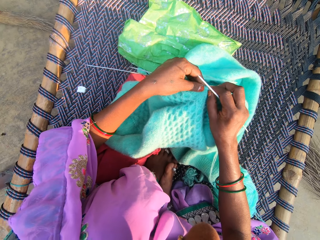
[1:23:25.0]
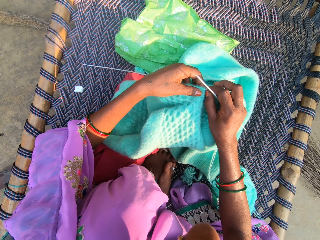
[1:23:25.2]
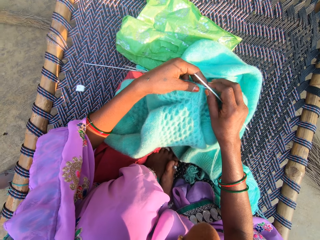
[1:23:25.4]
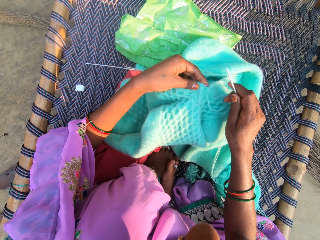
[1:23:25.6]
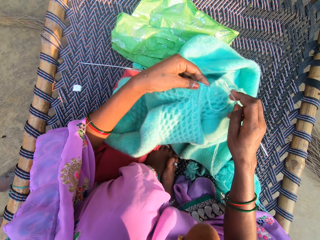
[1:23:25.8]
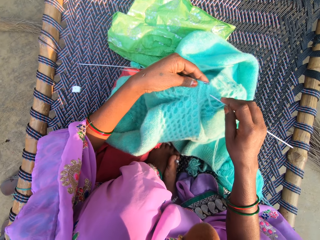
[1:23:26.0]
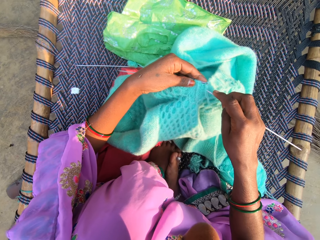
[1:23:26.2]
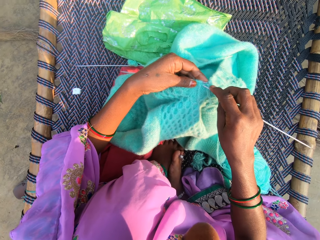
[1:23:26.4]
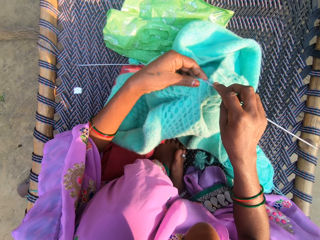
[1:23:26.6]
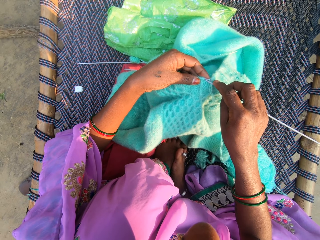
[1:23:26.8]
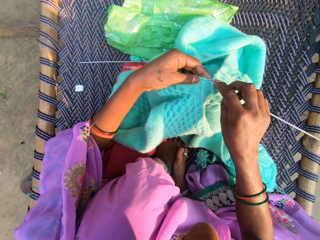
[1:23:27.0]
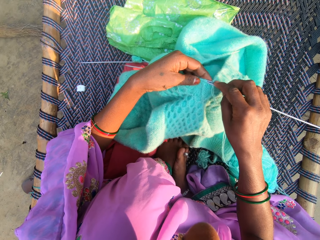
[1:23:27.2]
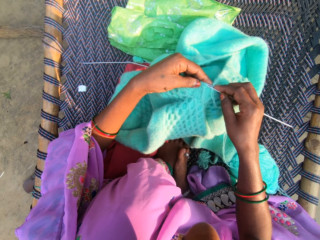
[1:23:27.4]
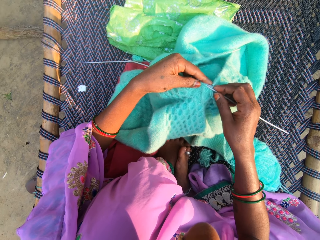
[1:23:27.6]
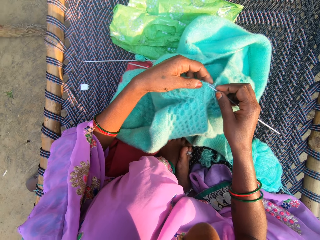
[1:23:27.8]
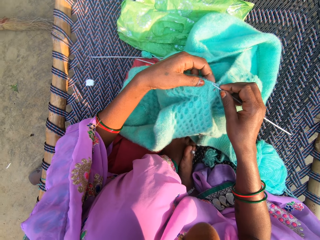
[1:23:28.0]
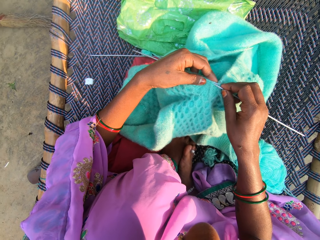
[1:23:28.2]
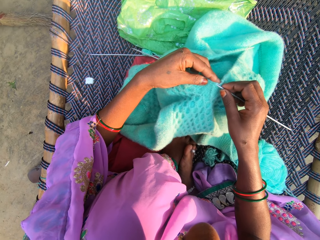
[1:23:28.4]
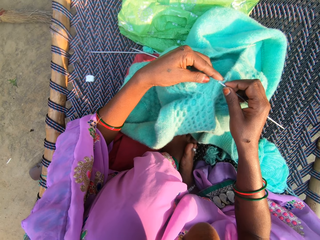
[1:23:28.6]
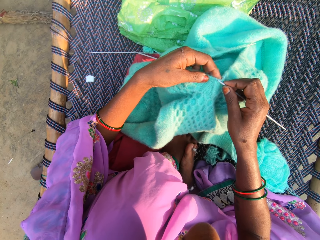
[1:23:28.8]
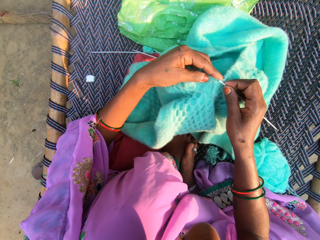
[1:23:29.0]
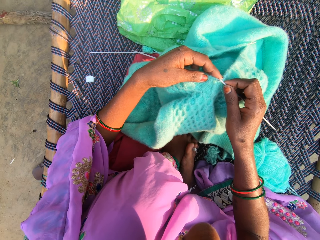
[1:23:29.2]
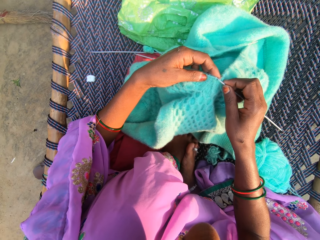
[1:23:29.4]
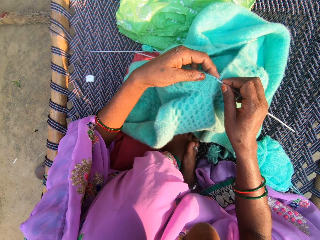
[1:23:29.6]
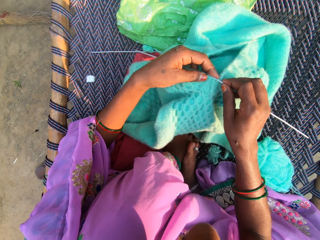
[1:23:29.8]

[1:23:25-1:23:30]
The camera wearer adjusts the yarn. They knit with the yarn and double sided needles.

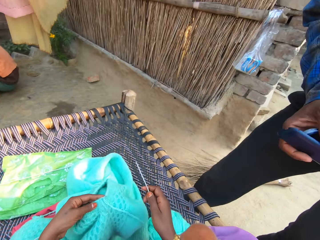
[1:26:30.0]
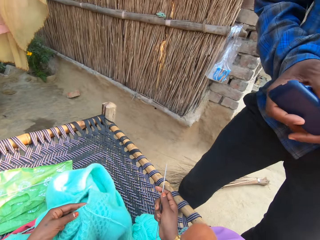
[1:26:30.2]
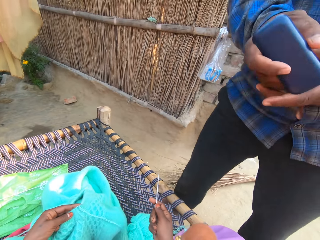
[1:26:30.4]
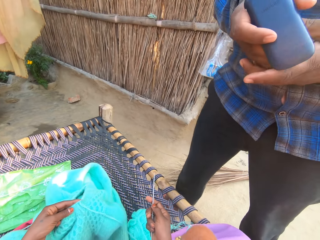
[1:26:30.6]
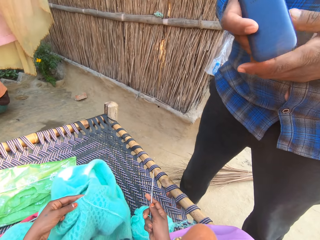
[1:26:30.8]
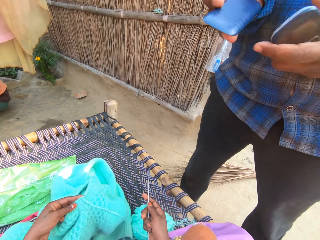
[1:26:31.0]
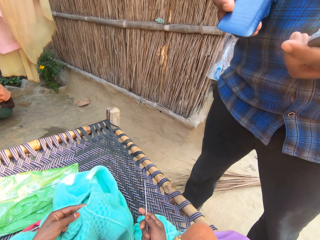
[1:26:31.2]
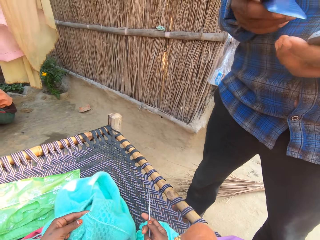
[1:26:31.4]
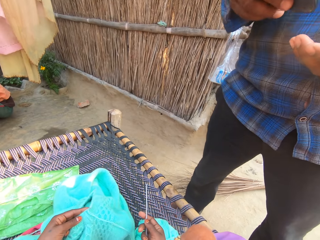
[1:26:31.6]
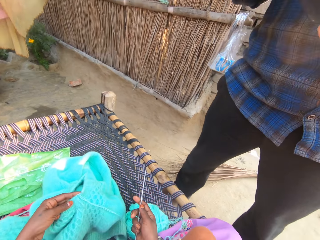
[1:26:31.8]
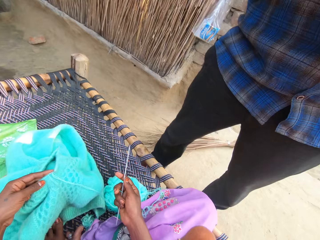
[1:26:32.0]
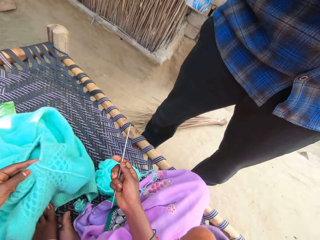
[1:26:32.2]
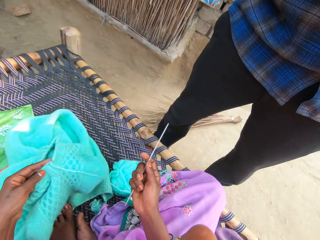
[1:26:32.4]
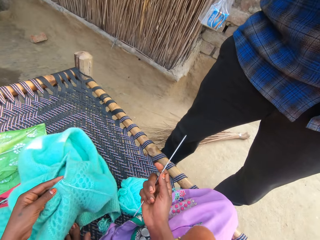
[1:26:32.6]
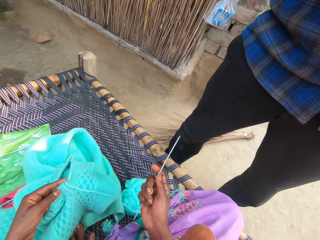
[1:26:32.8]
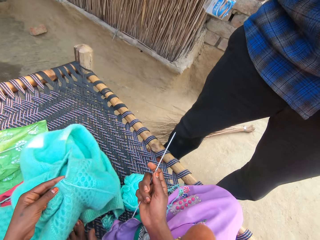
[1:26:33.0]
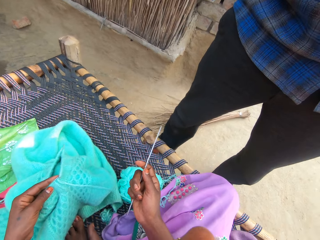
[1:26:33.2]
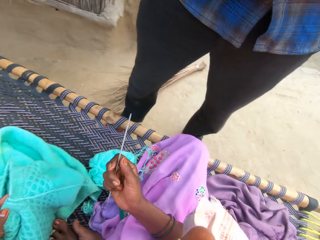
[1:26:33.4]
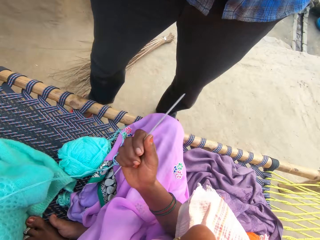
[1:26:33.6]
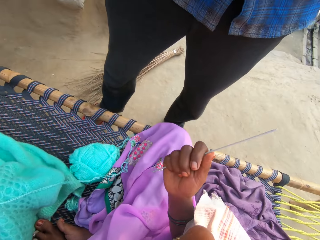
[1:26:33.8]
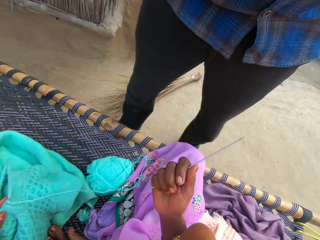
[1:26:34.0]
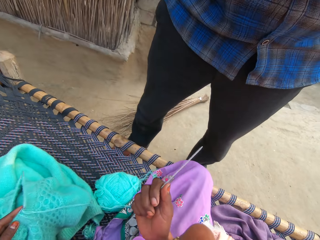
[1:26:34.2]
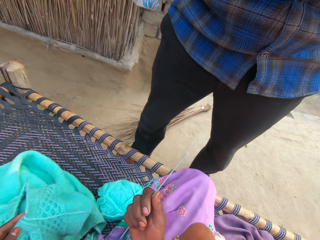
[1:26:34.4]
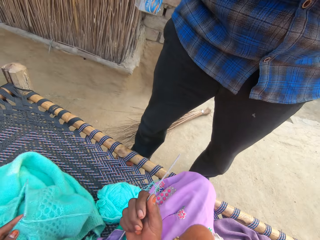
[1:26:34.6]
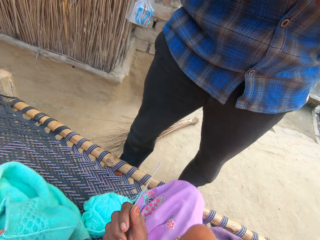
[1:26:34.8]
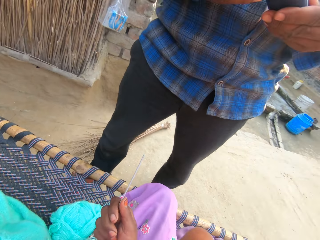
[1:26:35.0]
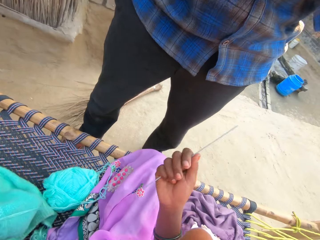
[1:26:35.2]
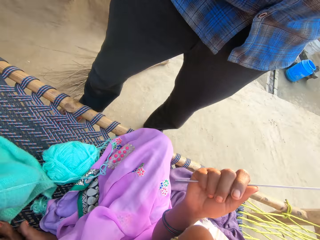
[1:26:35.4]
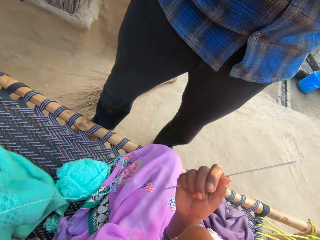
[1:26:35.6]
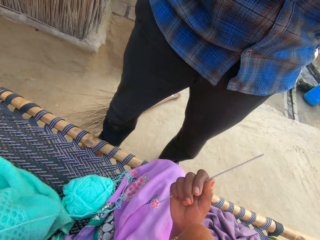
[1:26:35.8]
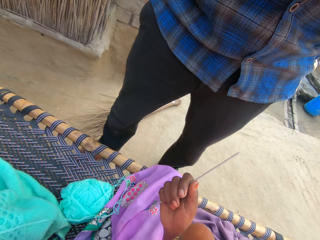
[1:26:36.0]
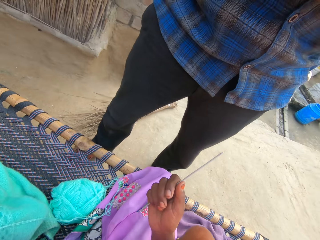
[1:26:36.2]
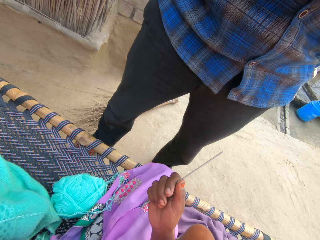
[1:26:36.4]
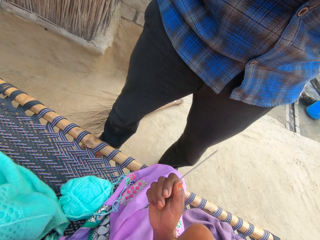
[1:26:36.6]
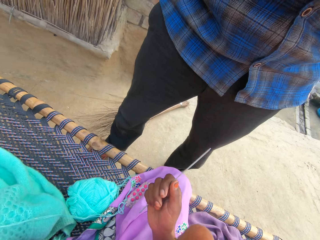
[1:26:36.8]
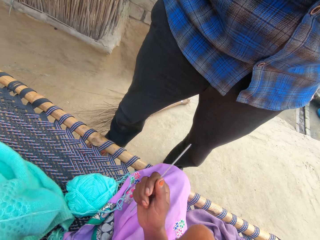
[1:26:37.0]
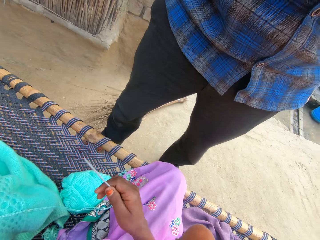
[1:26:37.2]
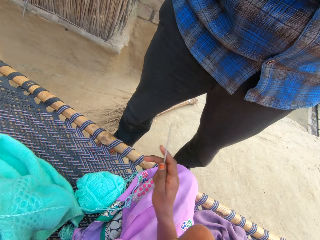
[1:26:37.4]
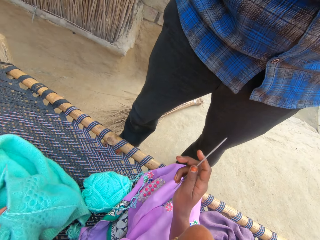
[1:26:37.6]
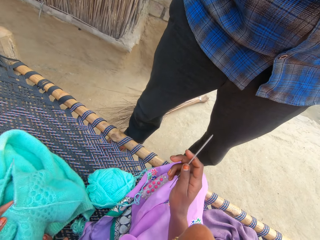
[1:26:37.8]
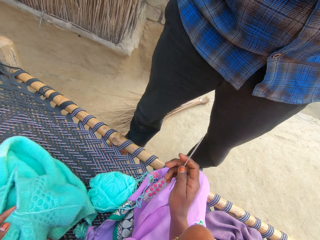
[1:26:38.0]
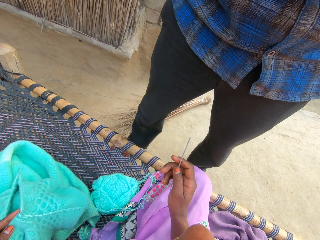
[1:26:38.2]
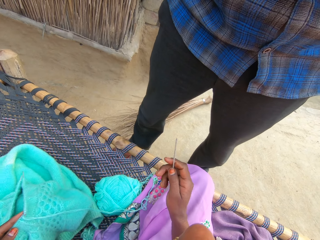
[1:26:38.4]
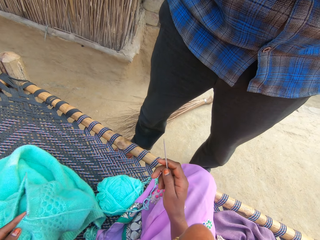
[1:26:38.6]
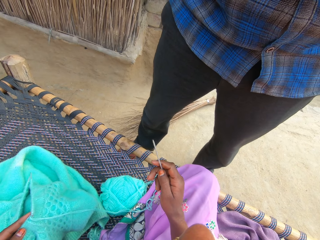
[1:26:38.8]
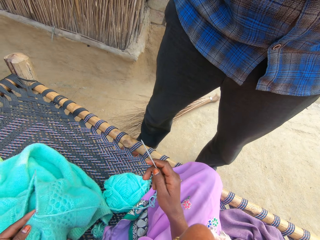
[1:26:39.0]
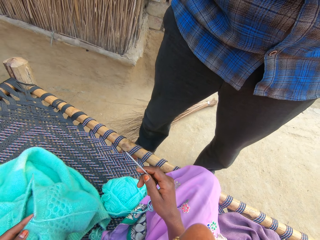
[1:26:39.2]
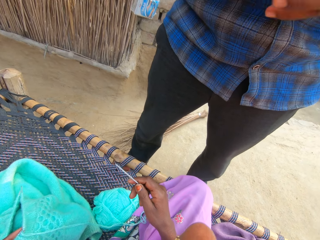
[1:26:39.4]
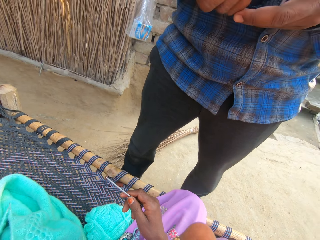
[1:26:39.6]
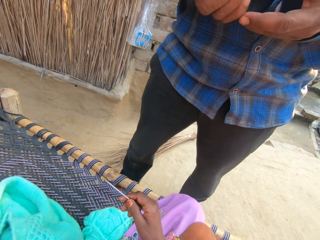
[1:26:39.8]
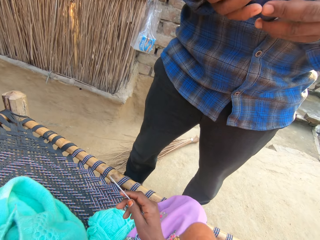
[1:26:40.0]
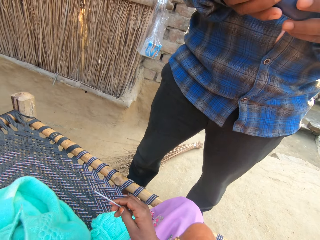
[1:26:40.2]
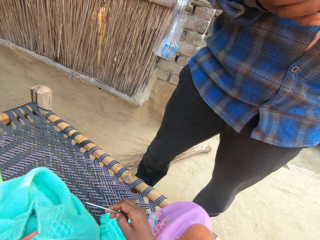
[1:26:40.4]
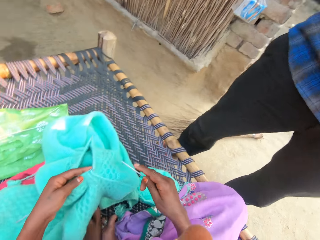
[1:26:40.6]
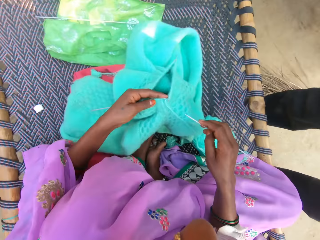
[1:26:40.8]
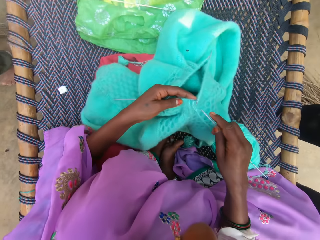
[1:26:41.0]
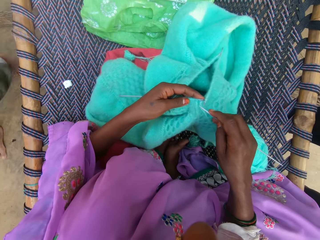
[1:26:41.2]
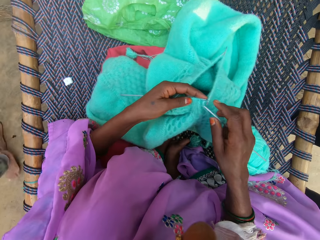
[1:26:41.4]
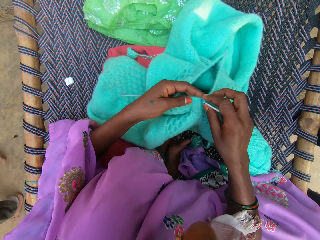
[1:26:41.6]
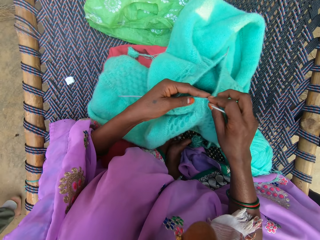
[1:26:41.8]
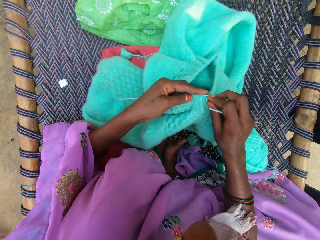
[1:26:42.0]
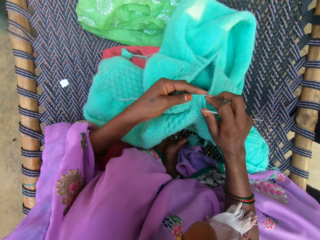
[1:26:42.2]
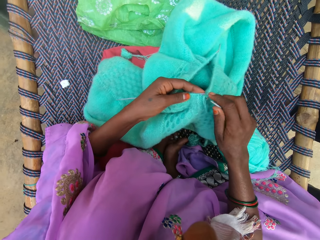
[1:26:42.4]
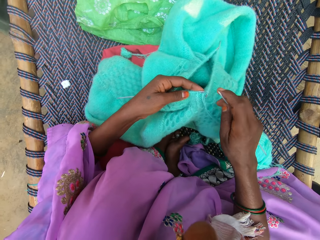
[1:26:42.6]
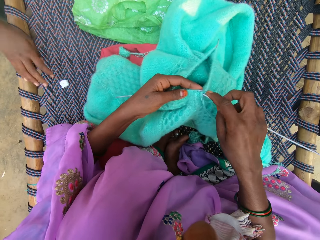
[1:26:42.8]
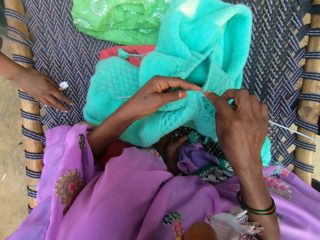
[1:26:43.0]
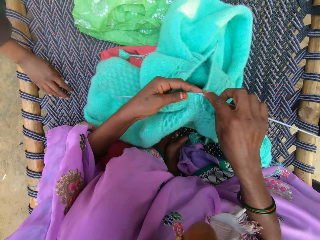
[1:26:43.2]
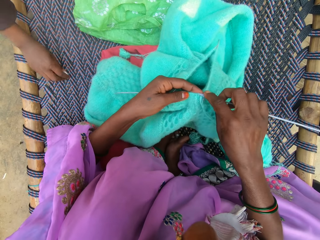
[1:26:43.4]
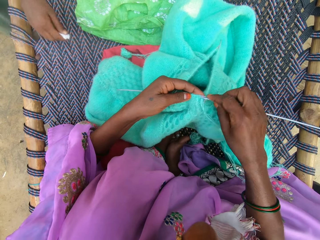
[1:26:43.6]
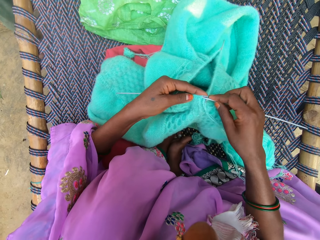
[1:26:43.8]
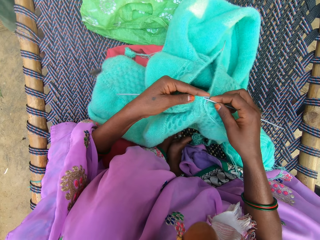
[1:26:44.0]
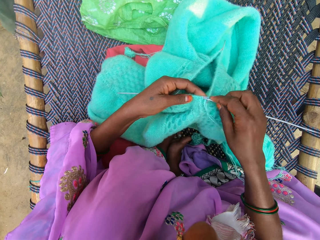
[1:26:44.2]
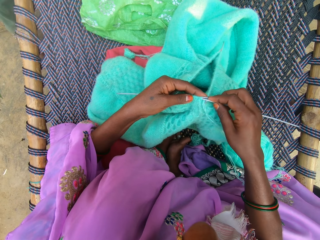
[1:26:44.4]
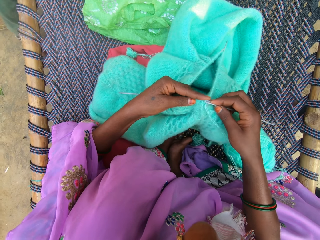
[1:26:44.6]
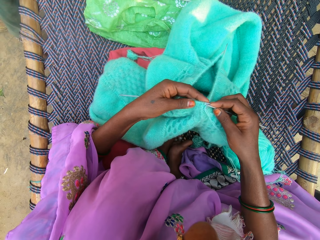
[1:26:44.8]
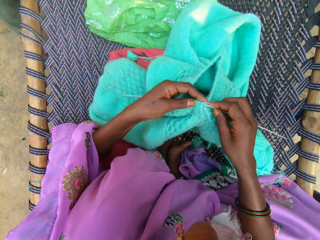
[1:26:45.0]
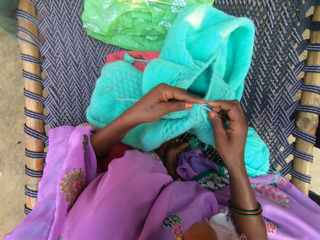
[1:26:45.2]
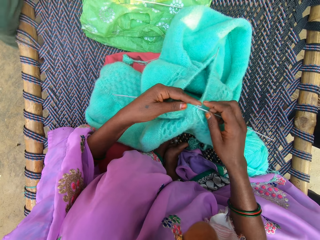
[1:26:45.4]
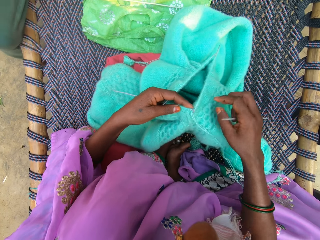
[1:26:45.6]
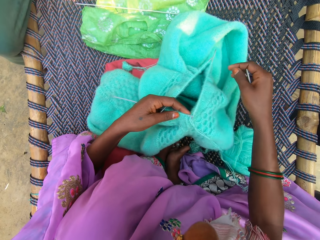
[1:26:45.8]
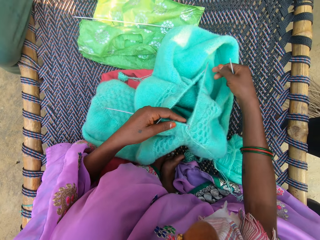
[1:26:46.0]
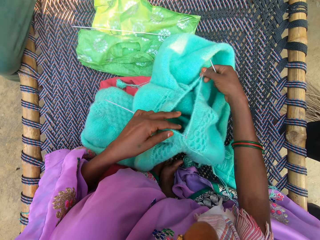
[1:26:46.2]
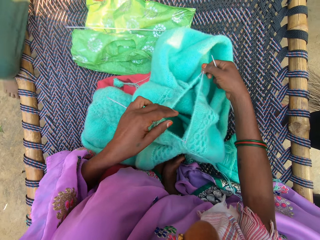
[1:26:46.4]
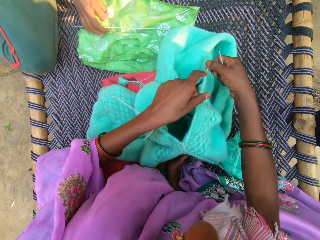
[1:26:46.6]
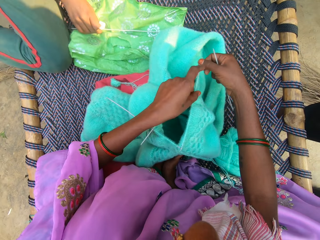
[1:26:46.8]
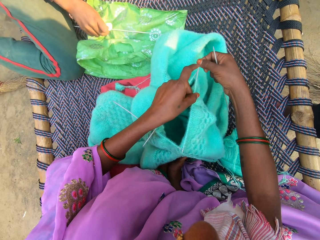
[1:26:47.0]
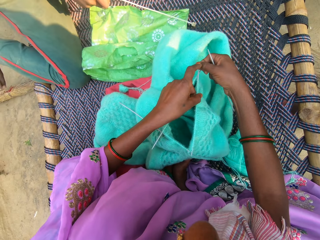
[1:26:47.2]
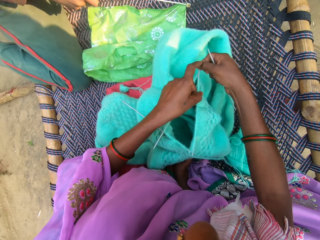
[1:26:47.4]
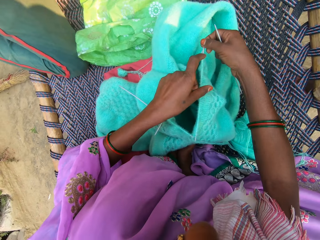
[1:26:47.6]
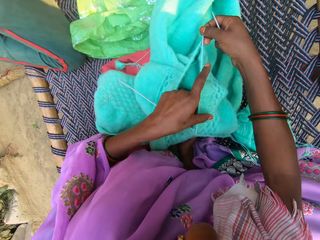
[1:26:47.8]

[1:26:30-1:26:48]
The camera wearer talks to a man. The man covers the back of the phone with the phone cover. The camera wearer adjusts the powder blue thread on the knitted fabric. She holds the crocheted yarn with her hand. She attempts to put the needle into the powder blue thread. A child picks up a chalk from the mat. The camera wearer pulls on the crocheted yarn with the crocheting needle. She moves her hand with the needle forward. A girl sits next to the camera wearer. The camera wearer touches the edges of the needles with her right hand. She holds the crocheting needles with her hand, moves her left hand forward and touches the knitted fabric with her left hand. The child kneels on the mat and picks up a needle from a fabric on the mat. The camera wearer pushes the crocheted yarn forward.
